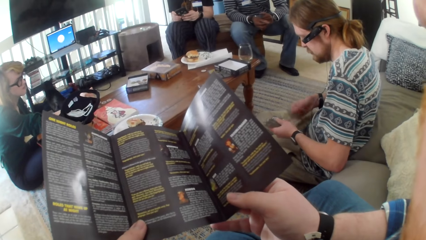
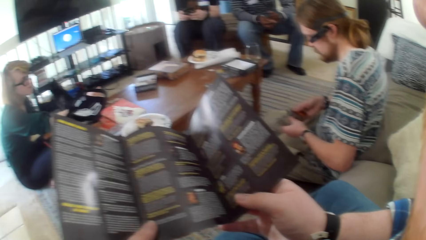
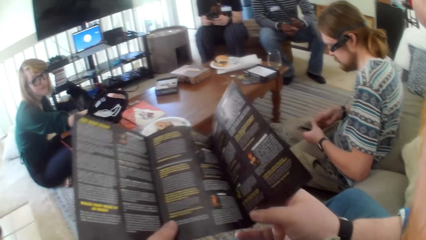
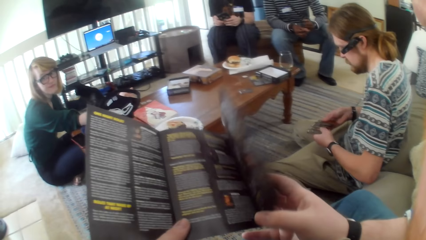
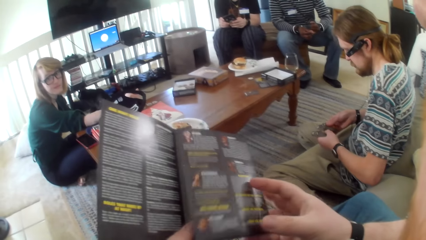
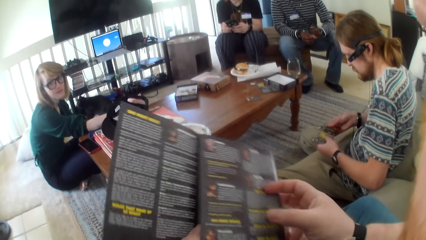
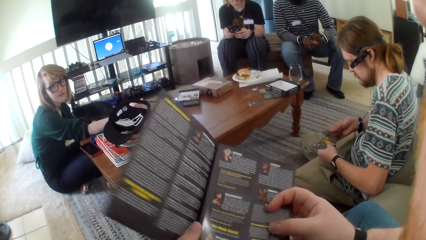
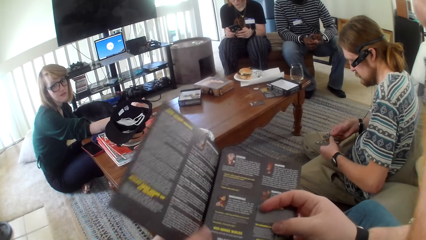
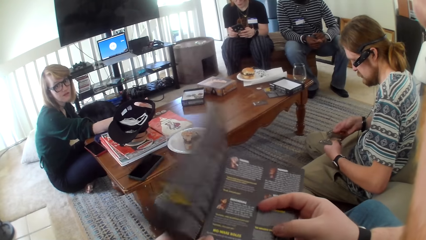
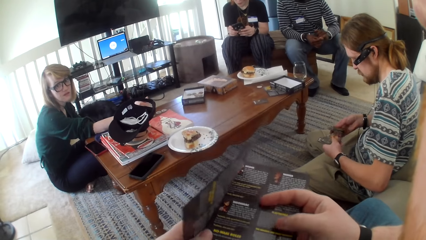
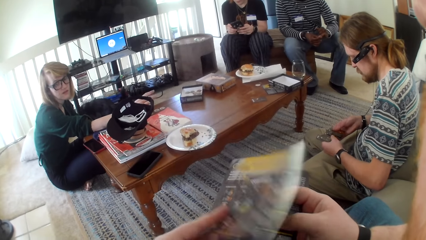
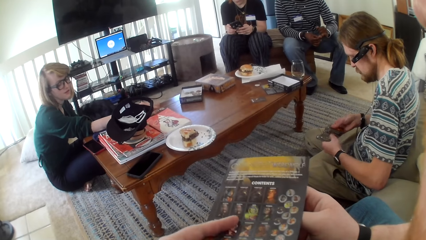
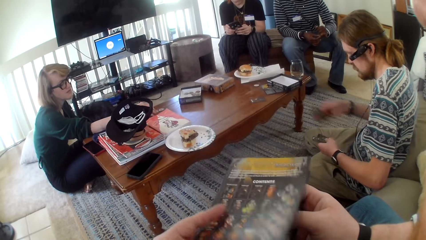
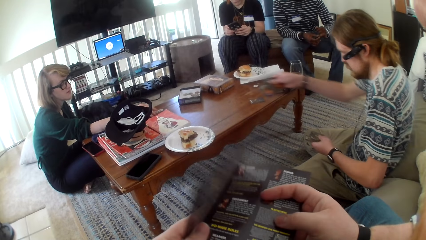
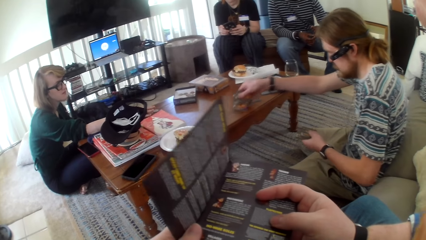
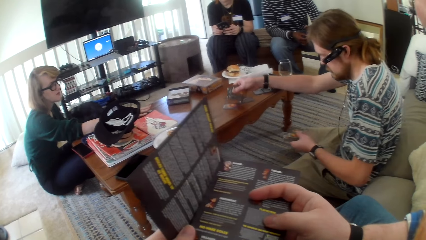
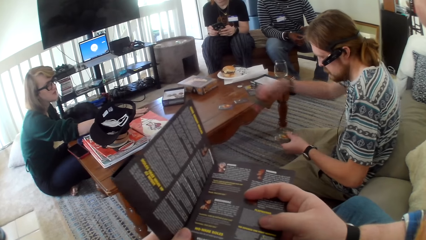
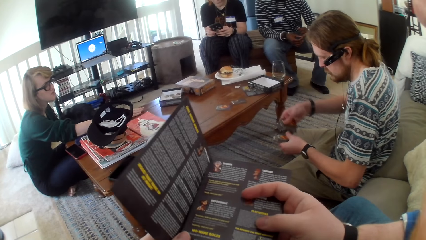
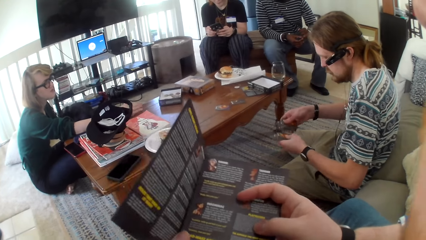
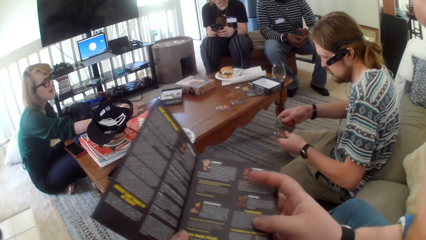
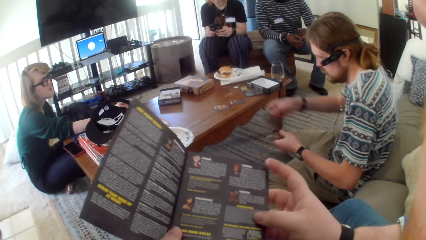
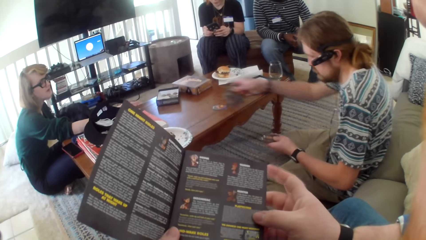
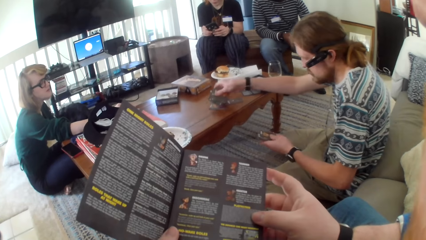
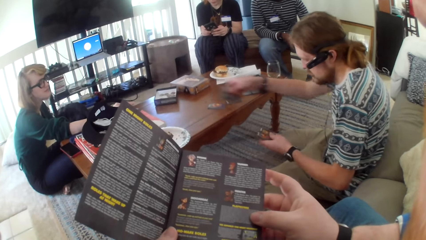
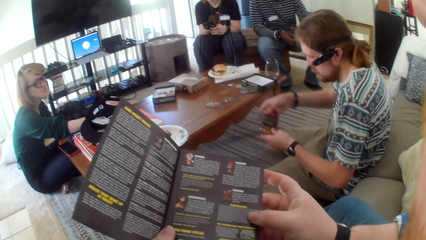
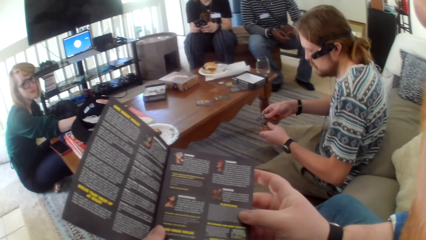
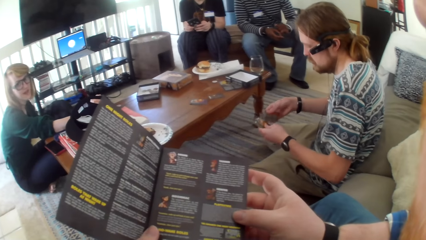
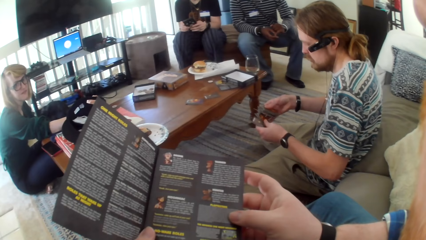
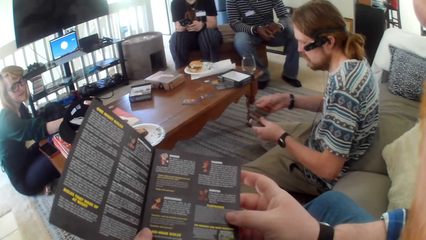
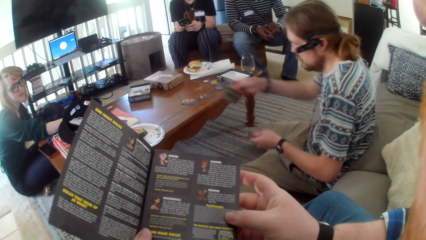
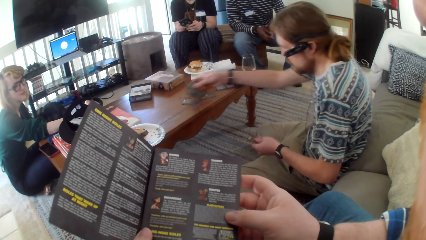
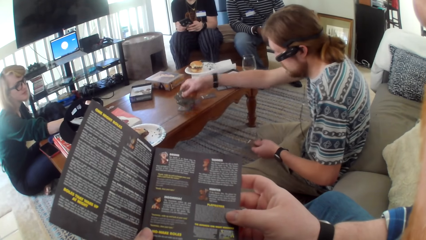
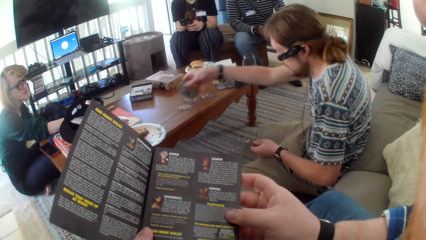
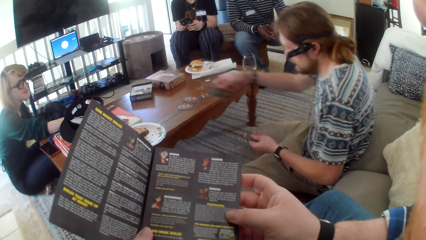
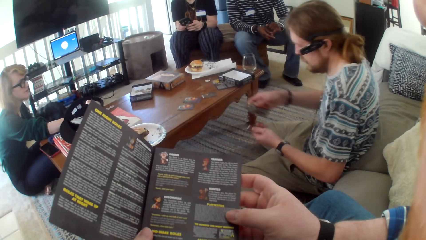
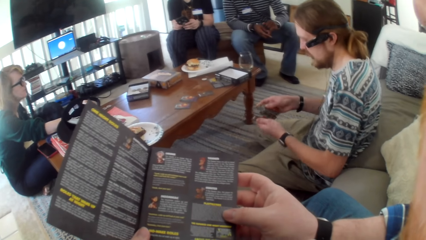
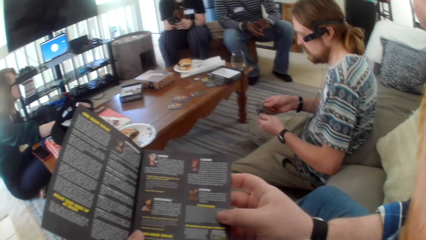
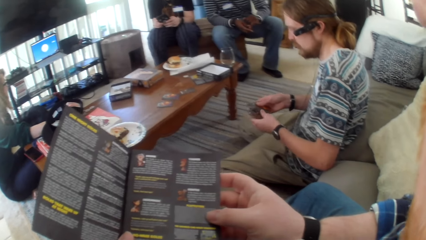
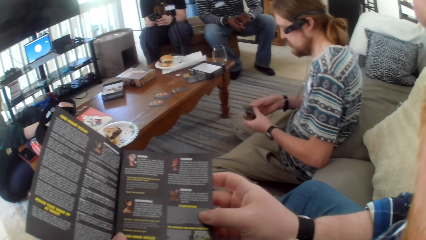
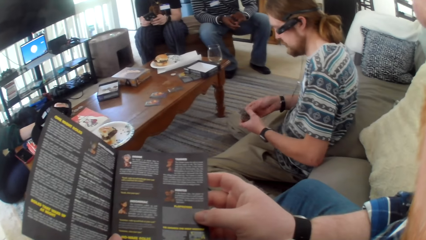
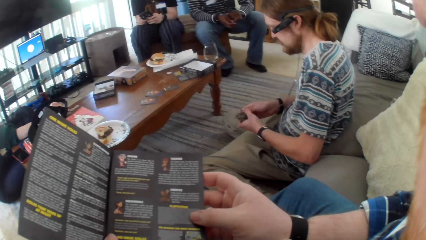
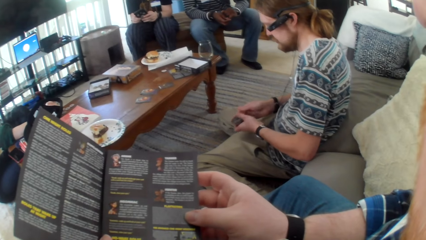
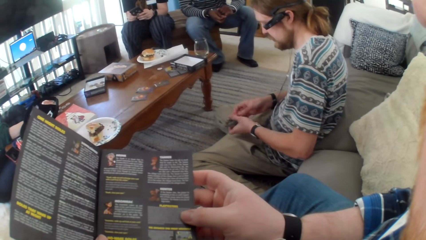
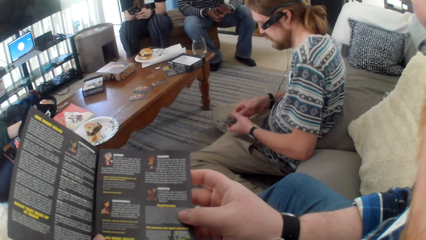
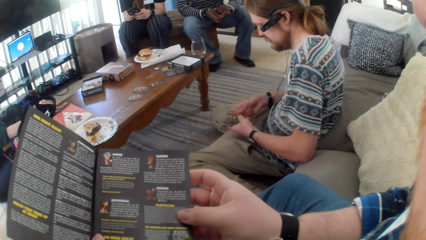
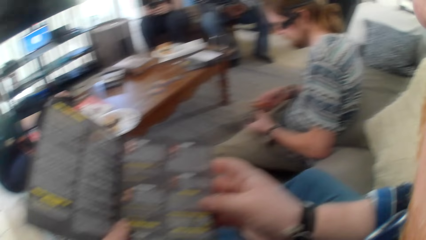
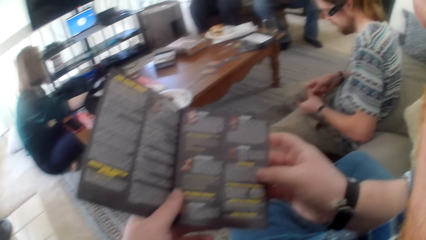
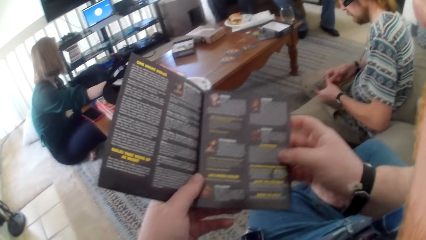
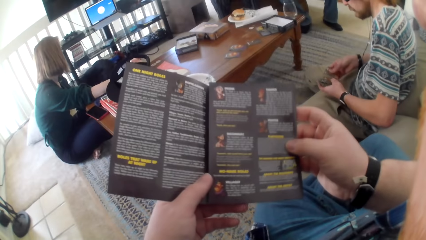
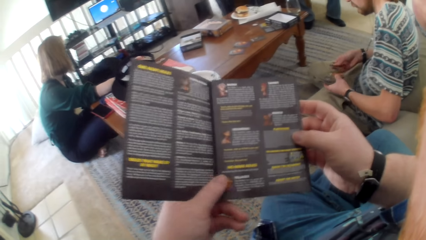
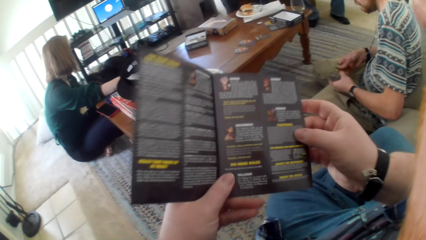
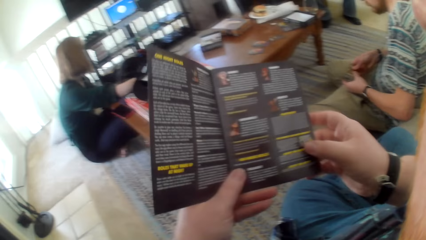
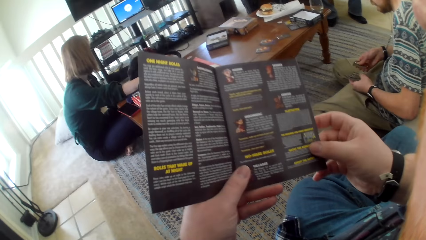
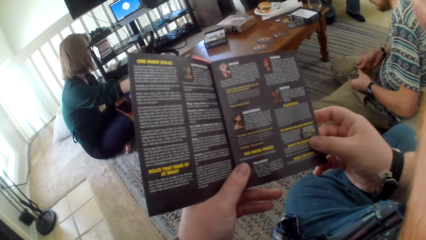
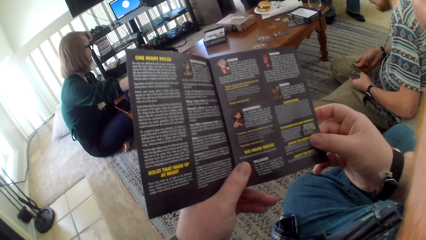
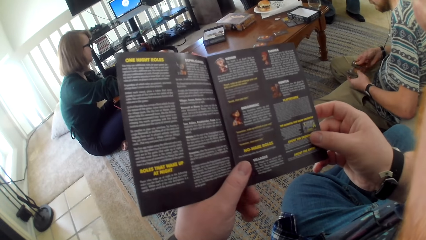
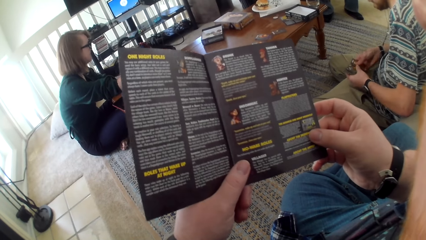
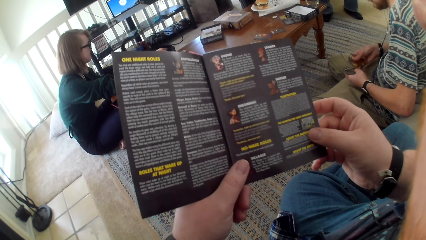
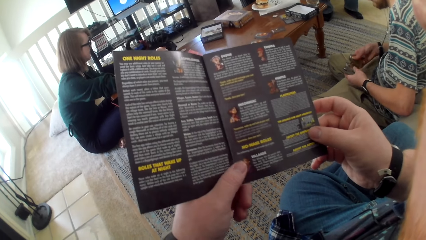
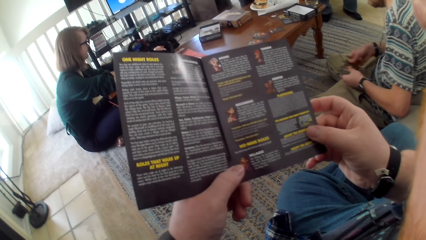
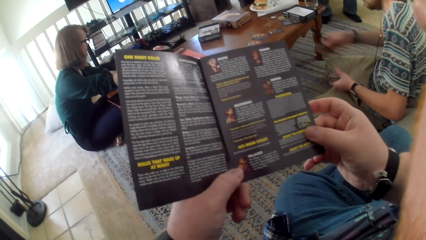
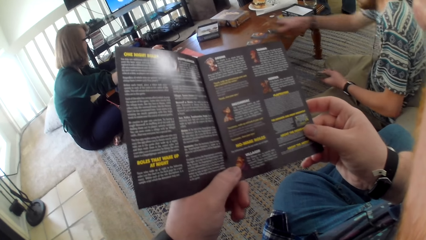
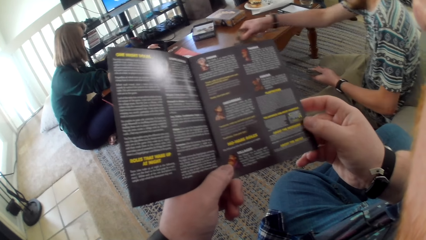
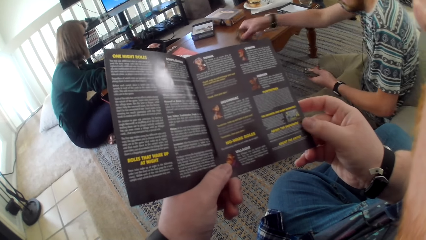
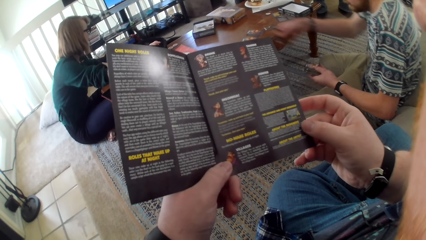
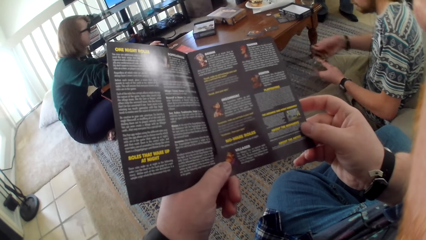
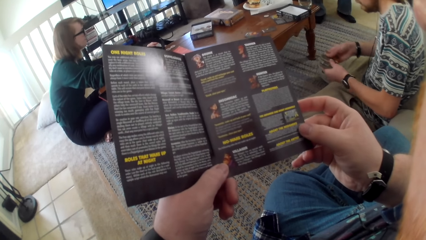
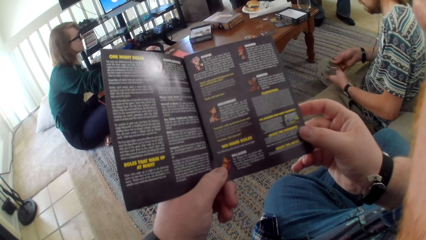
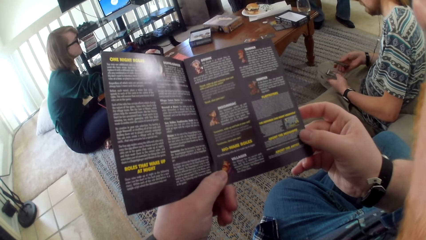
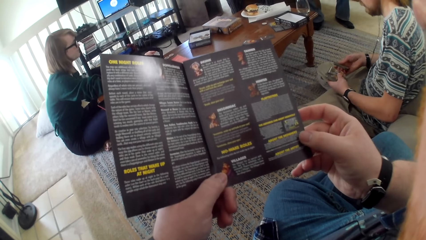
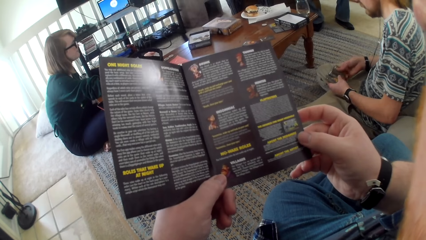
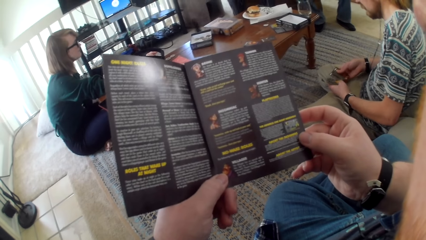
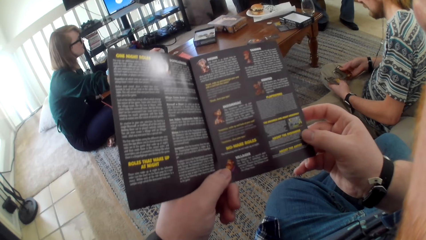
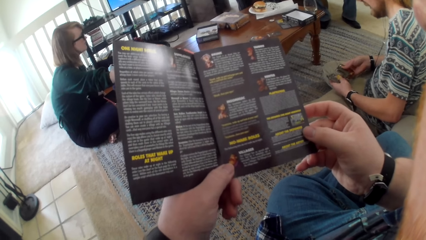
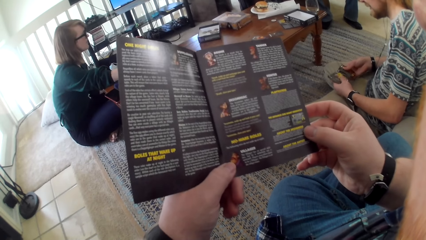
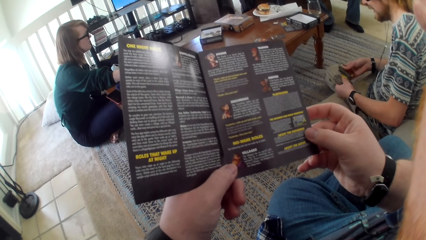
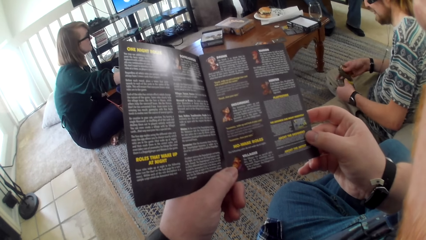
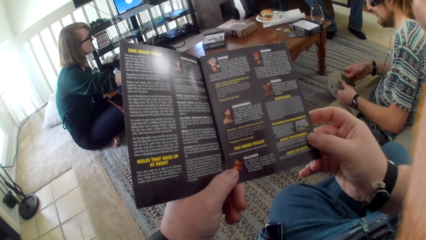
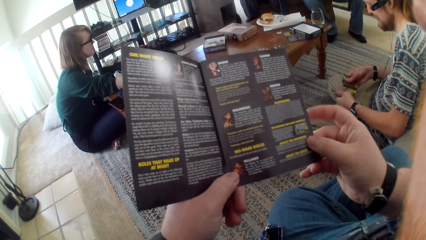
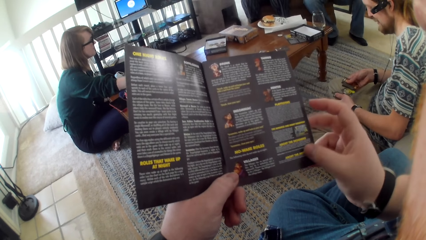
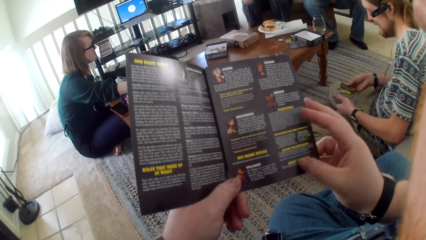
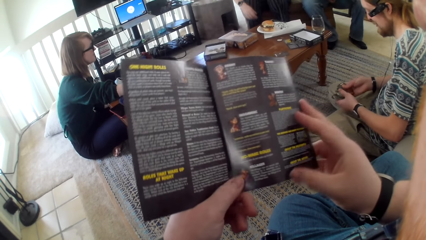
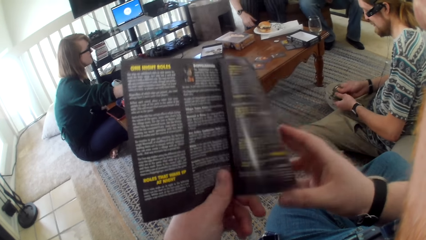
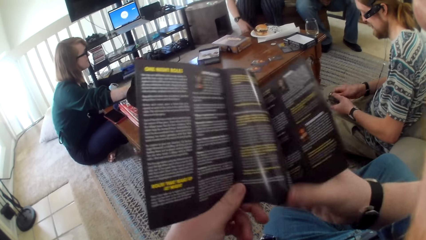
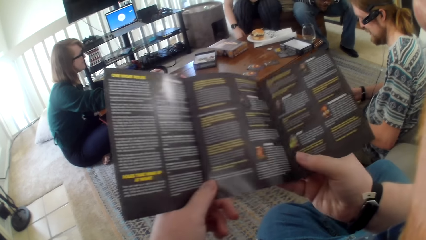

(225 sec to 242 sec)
The camera wearer closes the game cards paper page. A man moves the cards. The camera wearer talks. The man puts the game cards on the table. A woman talks to the man. The camera wearer talks. The man puts the cards on the table. The man puts the game cards on the table. The man talks. The camera wearer talks. They read the game cards paper. The man puts the game cards on the table. The camera wearer talks.
